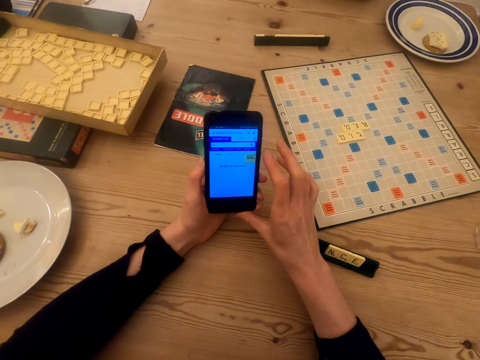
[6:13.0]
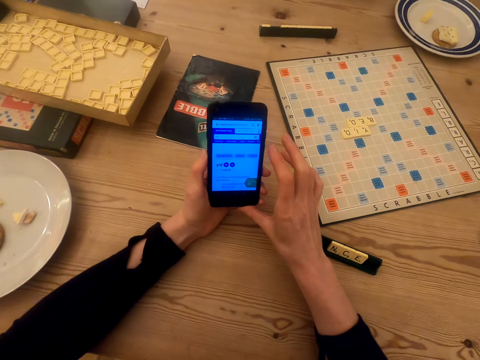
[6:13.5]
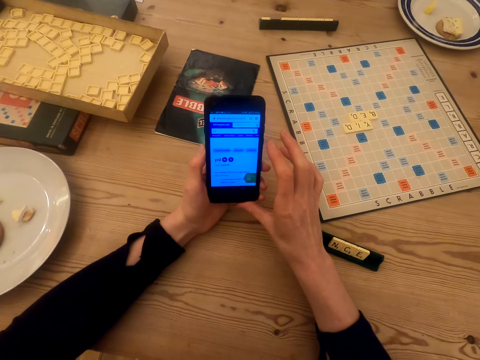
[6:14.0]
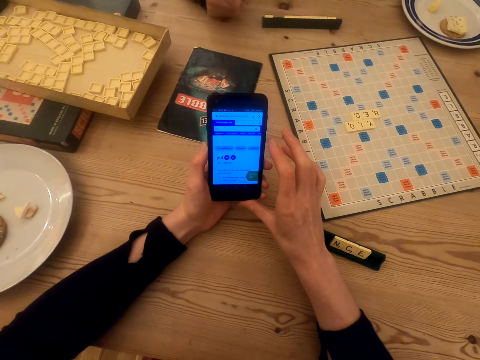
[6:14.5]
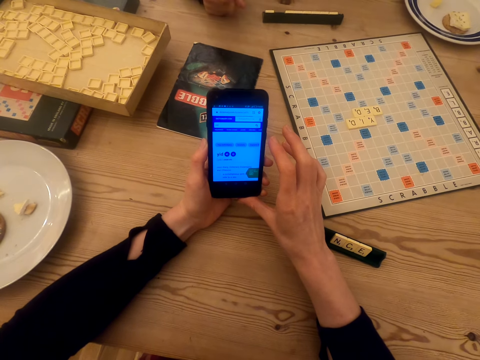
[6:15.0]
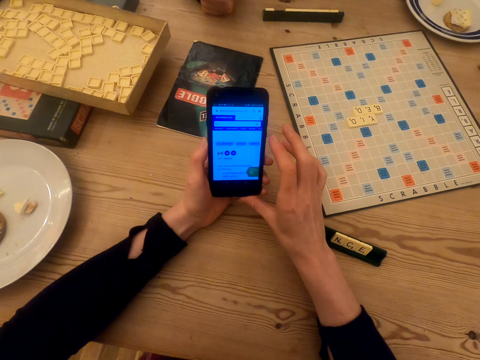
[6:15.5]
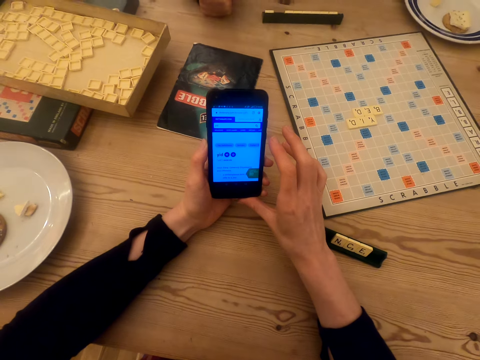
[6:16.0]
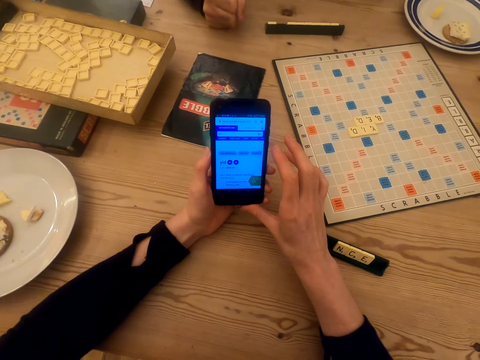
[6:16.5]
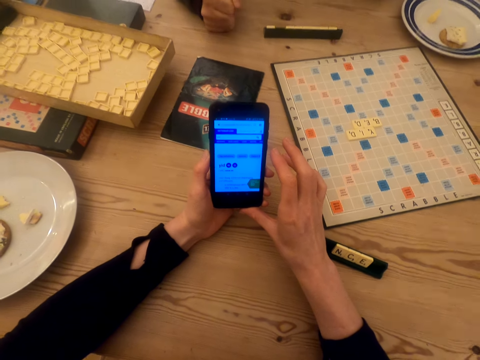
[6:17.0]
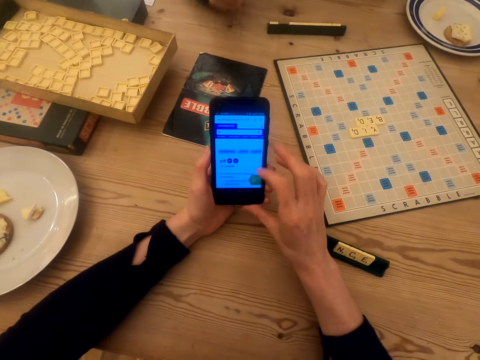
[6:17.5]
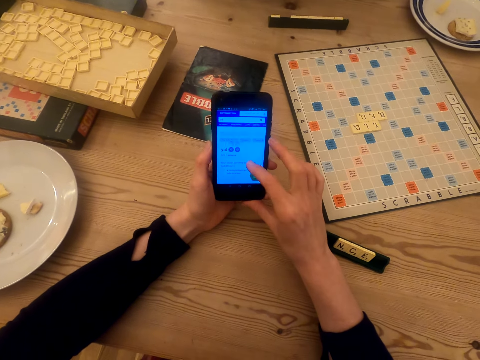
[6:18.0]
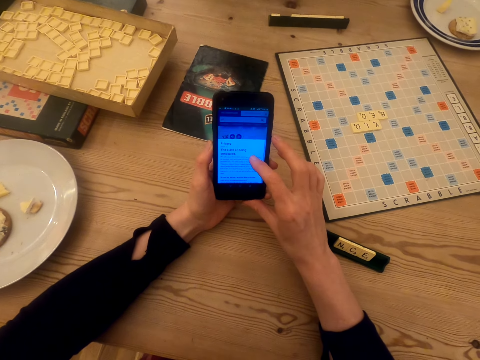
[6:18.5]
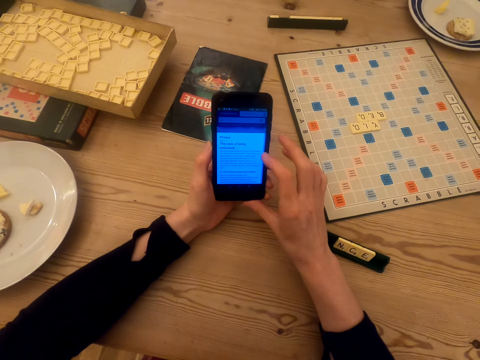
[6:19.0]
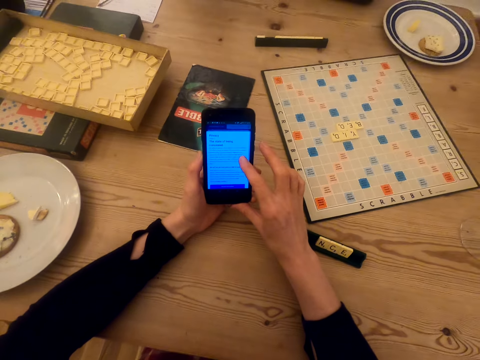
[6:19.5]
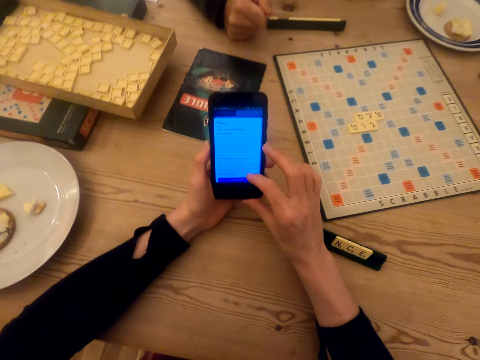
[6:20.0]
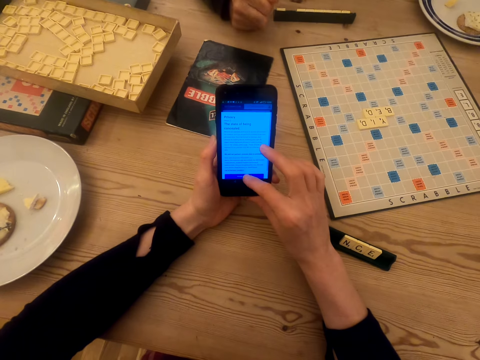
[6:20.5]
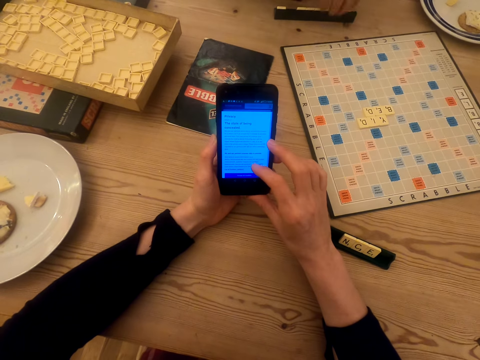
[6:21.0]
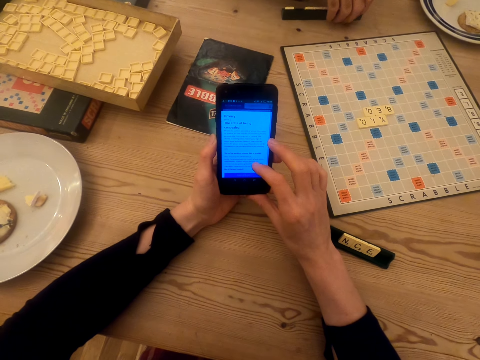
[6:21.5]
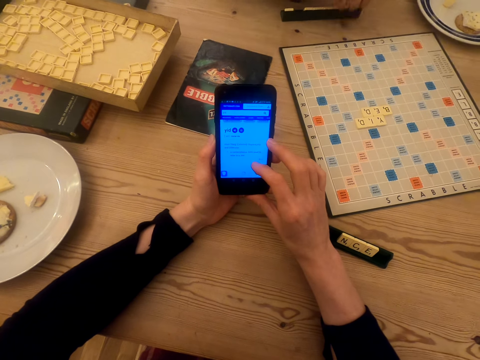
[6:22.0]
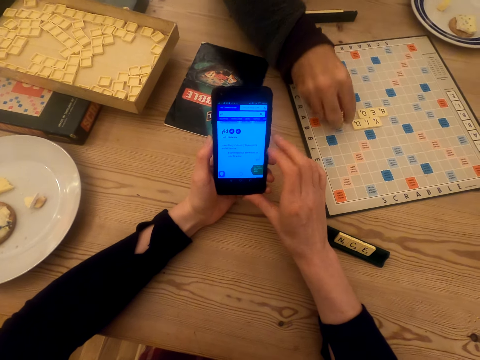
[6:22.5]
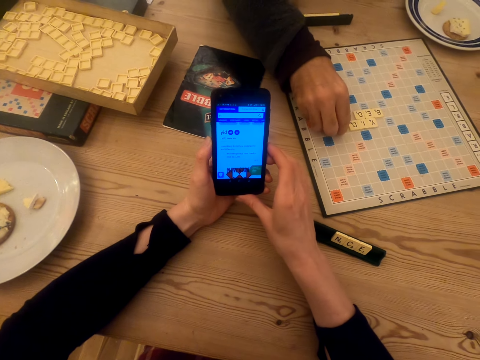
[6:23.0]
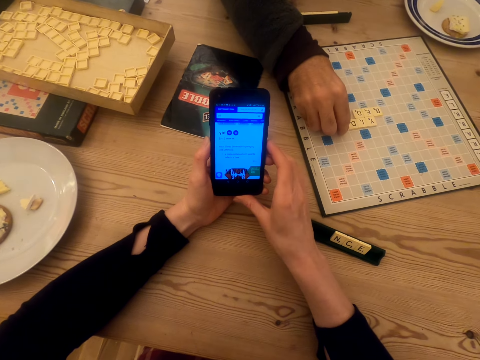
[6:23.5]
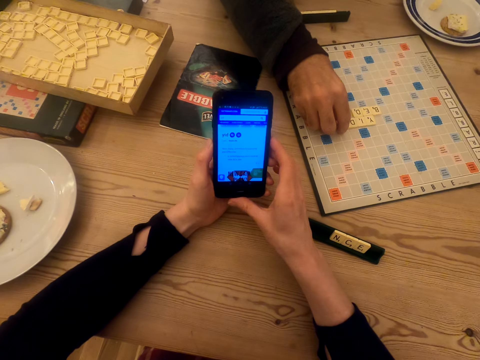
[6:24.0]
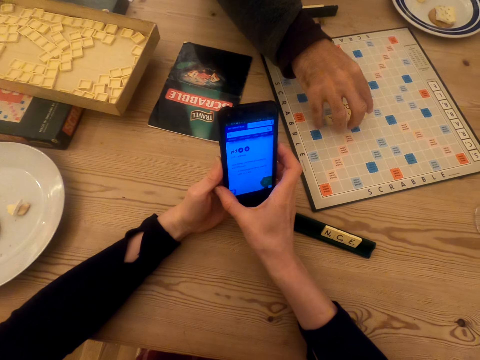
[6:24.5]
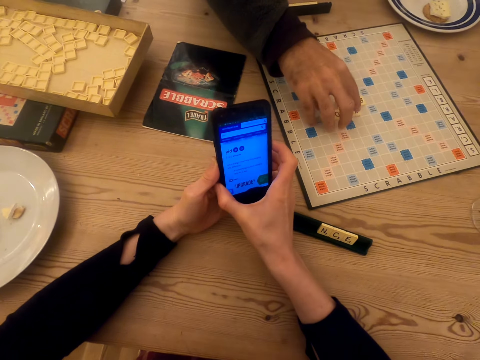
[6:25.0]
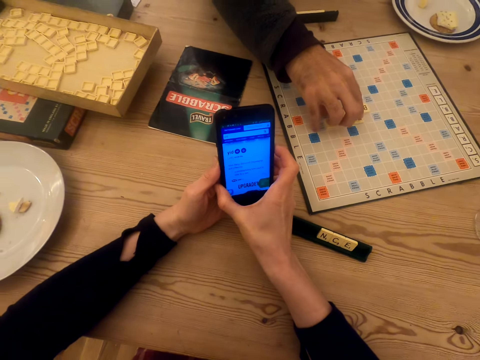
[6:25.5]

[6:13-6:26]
A man places the hand on the table. The camera wearer interacts with the man. They operate the phone. The man moves the scrabble tile holder on the table. The man picks up a scrabble tile and places the scrabble tile on the scrabble board. The man holds the scrabble tiles.

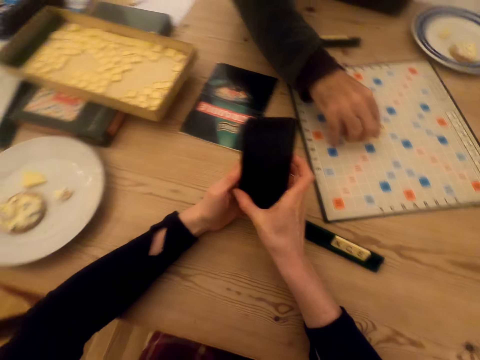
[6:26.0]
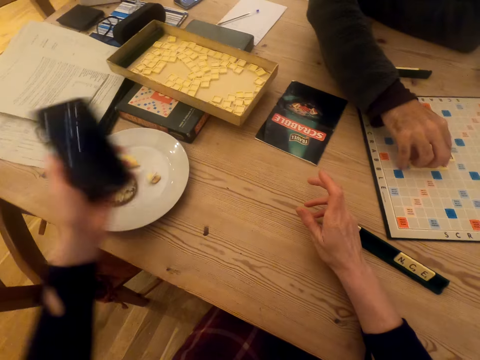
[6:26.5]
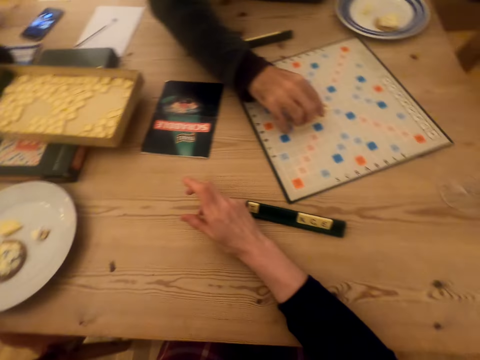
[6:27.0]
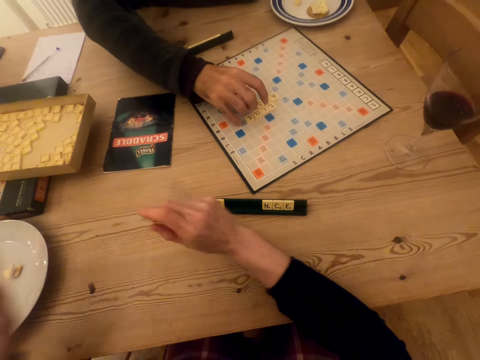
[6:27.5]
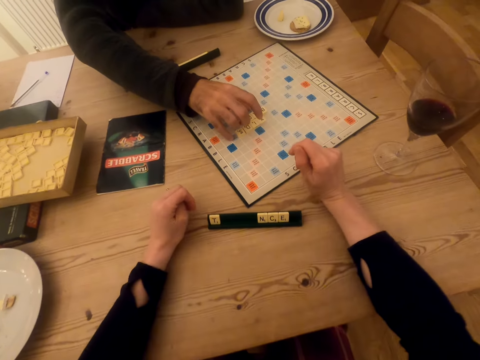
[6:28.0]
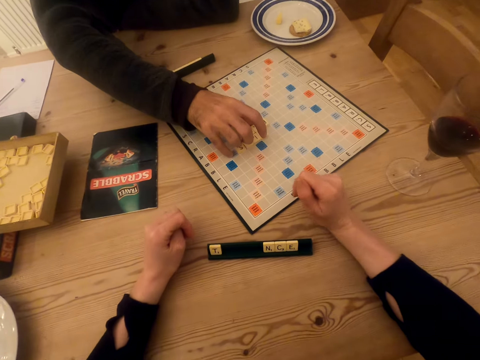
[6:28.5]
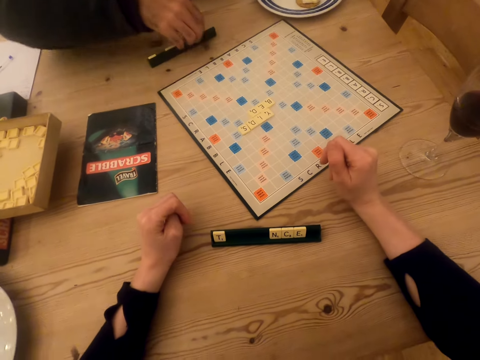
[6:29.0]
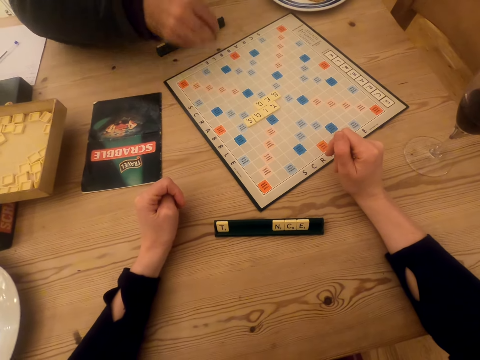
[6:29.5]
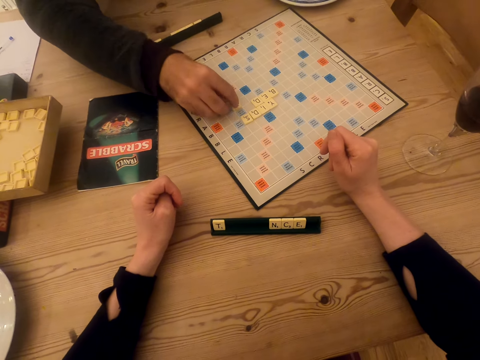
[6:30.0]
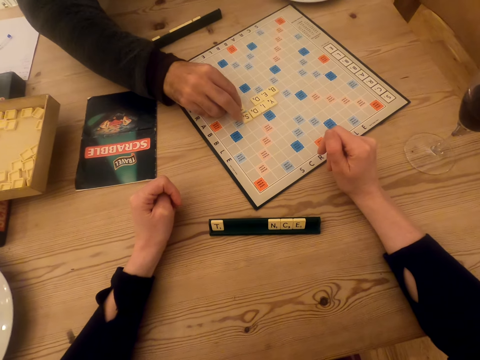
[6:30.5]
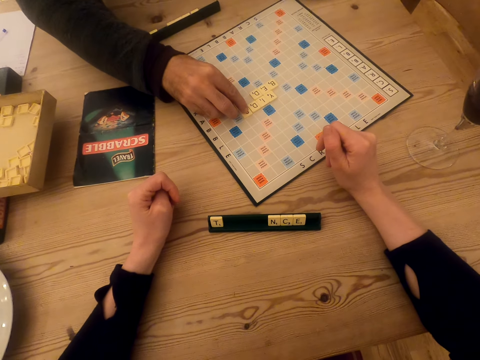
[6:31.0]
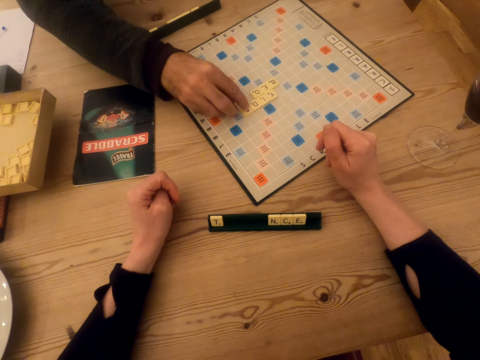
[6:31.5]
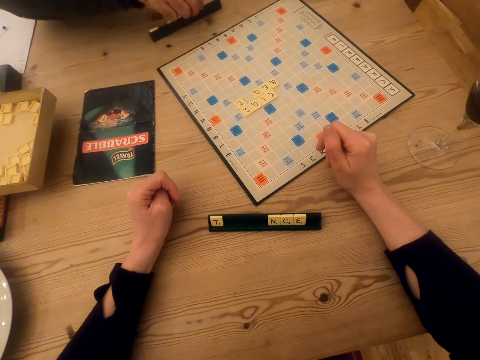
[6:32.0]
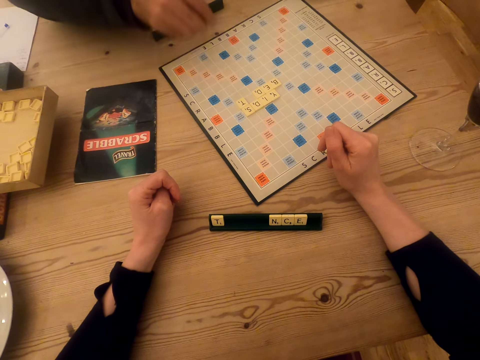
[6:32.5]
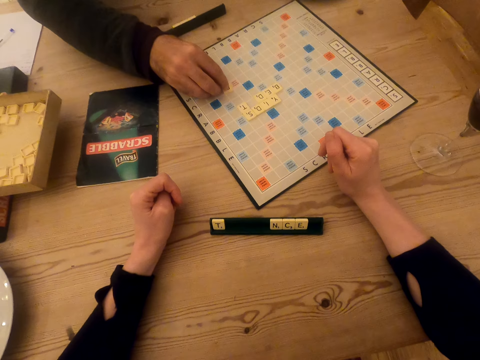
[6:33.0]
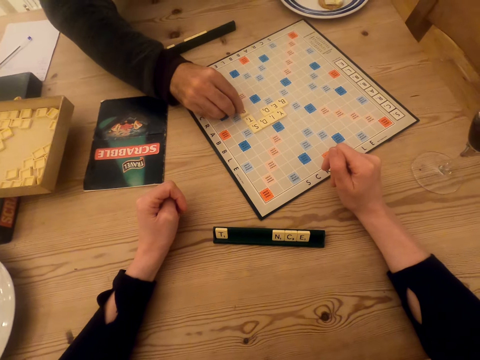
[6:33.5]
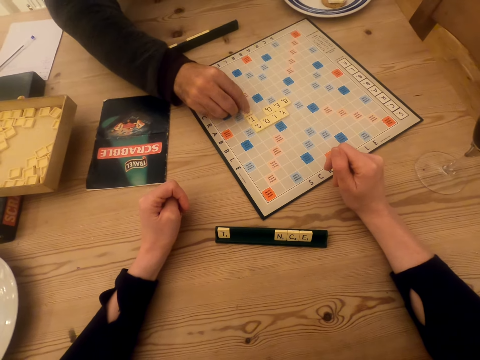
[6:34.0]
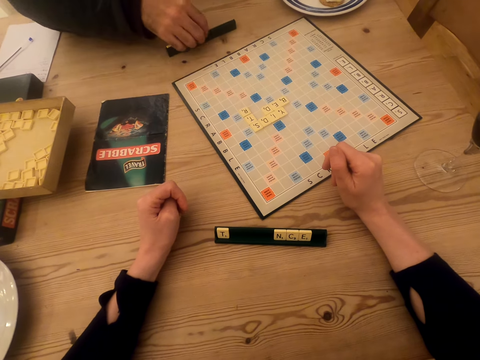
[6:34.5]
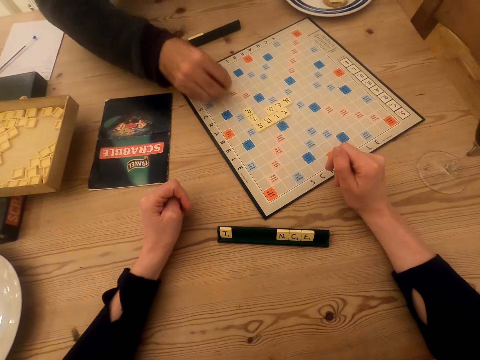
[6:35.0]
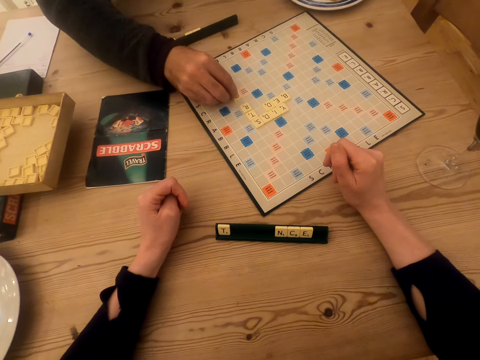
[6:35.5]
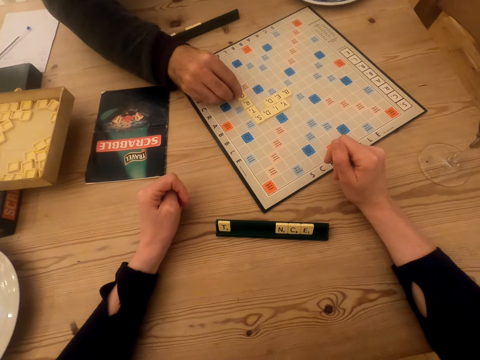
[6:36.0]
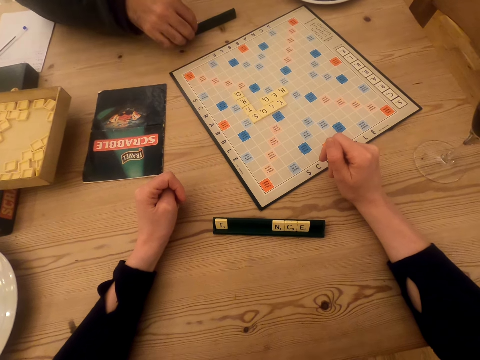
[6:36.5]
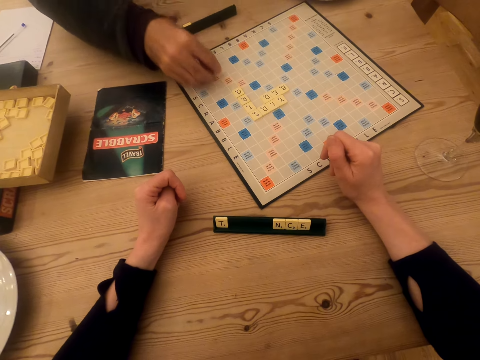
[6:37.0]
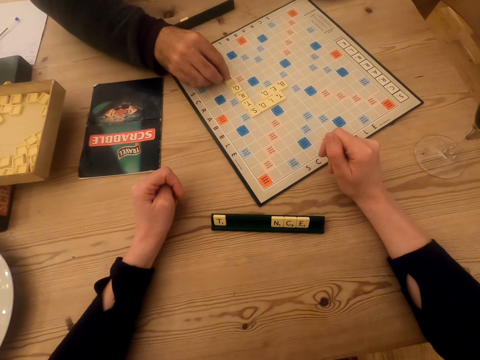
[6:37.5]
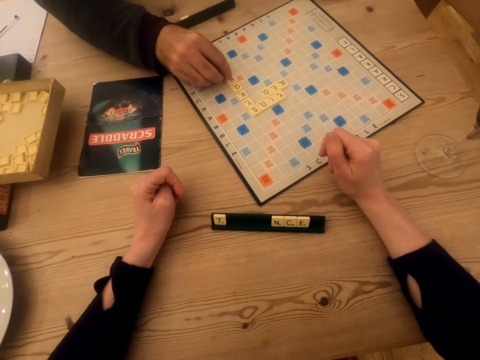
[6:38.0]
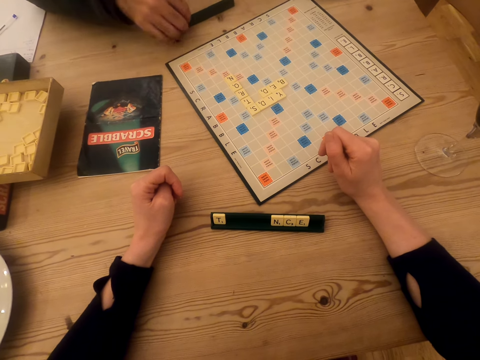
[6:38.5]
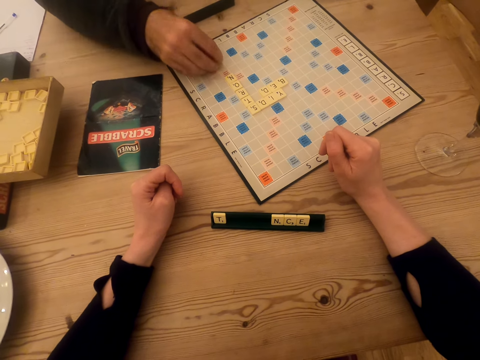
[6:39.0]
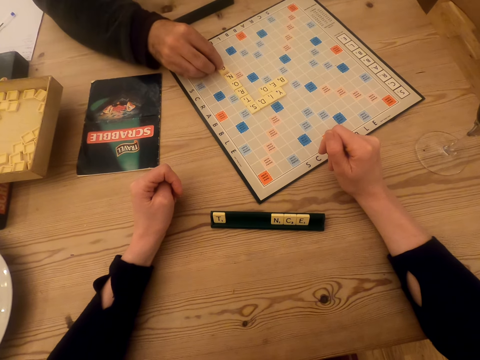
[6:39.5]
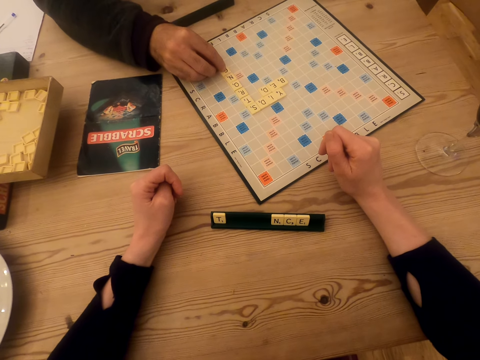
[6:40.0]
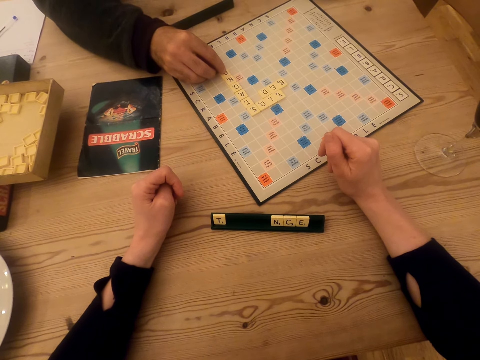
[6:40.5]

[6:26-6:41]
The camera wearer places the phone on the table. They stare at the scrabble board. The man picks up a scrabble tile and places the scrabble tile on the scrabble board. The man picks up a scrabble tile and places the scrabble tile on the scrabble board. The camera wearer interacts with the man. The man picks up a scrabble tile. The camera wearer talks in the room. The man places the scrabble tile on the scrabble board. The man picks up a scrabble tile and places the scrabble tile on the scrabble board. The man picks up a scrabble tile and places the scrabble tile on the scrabble board.
